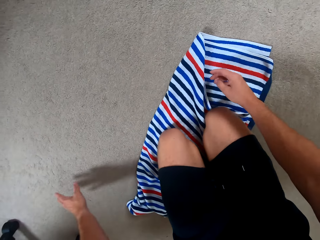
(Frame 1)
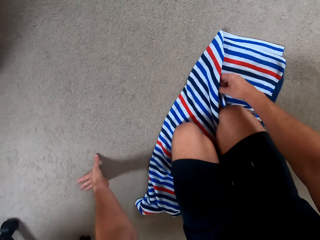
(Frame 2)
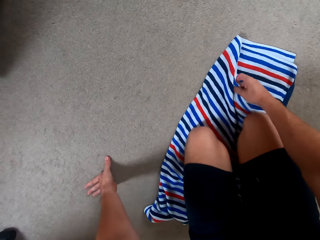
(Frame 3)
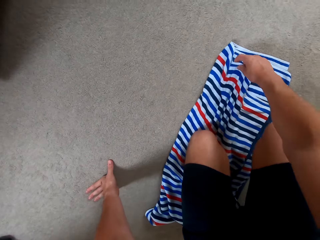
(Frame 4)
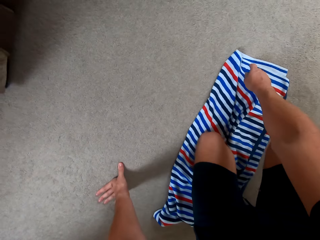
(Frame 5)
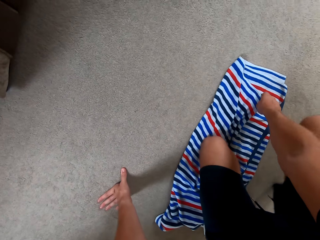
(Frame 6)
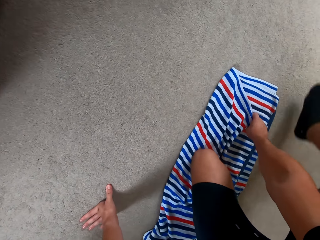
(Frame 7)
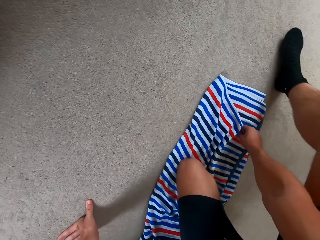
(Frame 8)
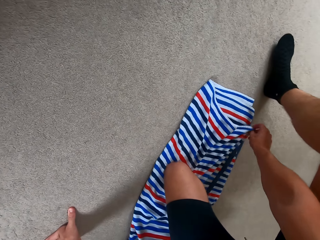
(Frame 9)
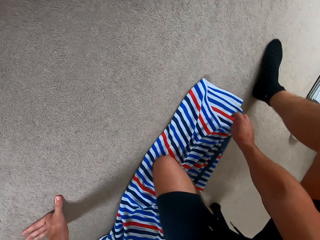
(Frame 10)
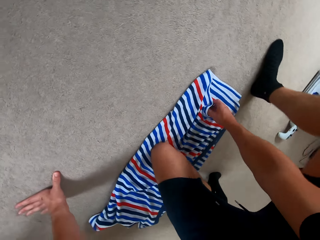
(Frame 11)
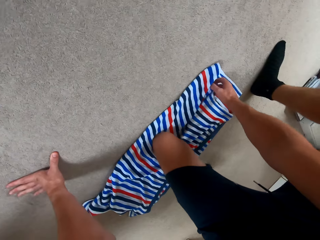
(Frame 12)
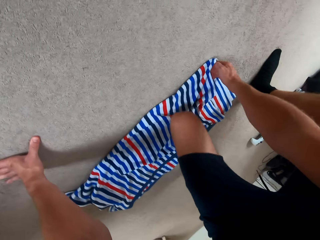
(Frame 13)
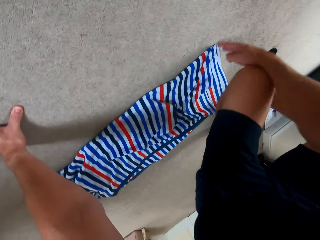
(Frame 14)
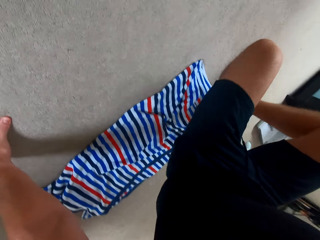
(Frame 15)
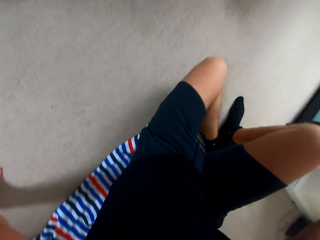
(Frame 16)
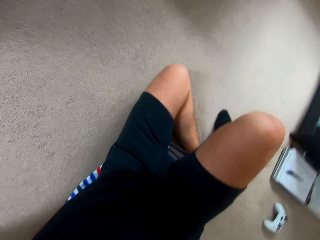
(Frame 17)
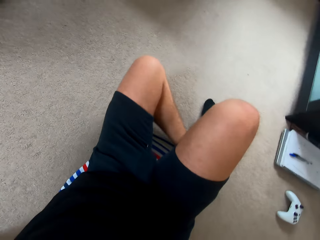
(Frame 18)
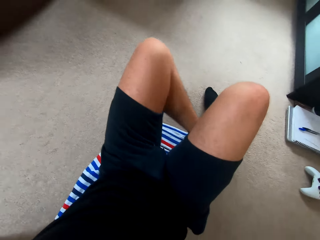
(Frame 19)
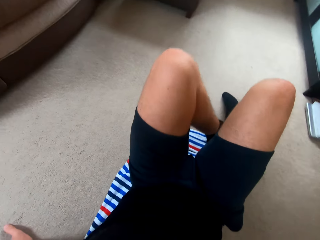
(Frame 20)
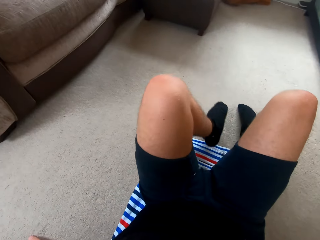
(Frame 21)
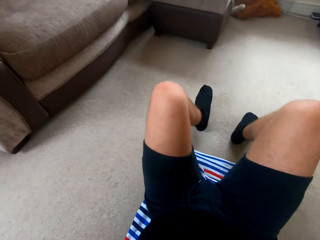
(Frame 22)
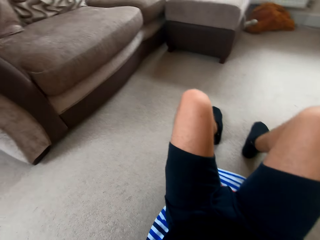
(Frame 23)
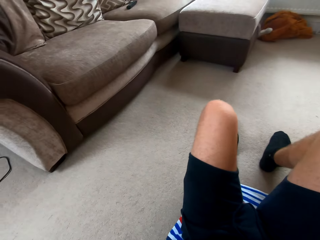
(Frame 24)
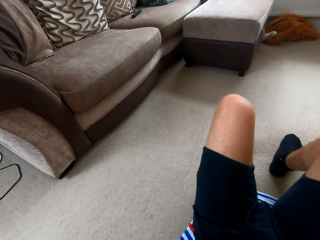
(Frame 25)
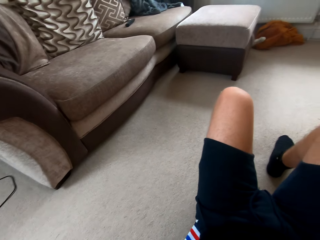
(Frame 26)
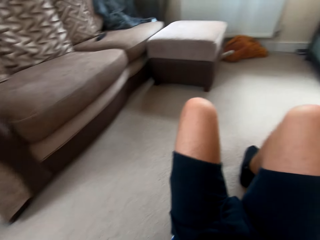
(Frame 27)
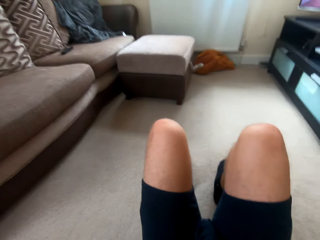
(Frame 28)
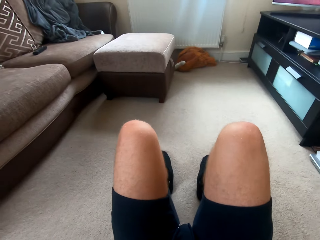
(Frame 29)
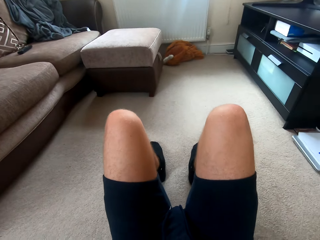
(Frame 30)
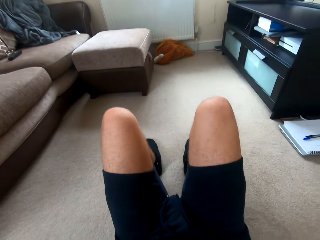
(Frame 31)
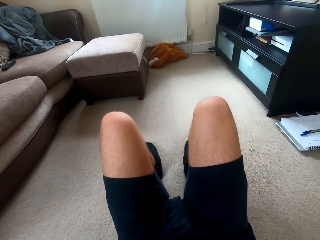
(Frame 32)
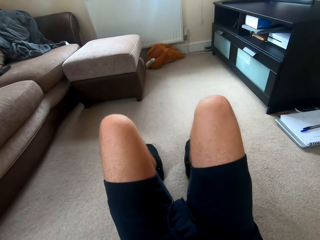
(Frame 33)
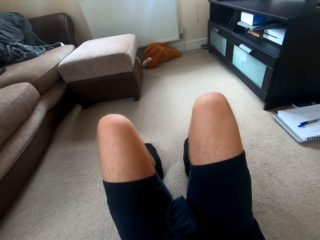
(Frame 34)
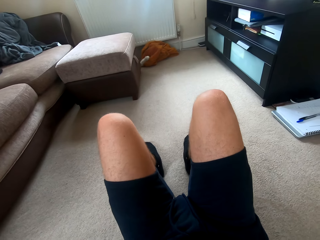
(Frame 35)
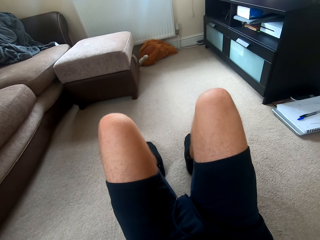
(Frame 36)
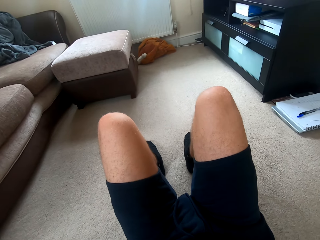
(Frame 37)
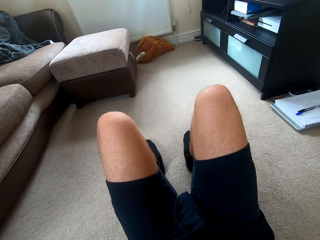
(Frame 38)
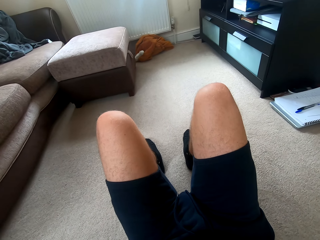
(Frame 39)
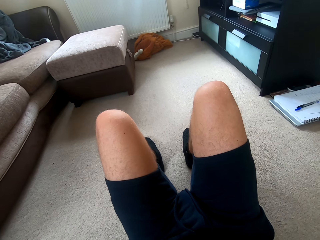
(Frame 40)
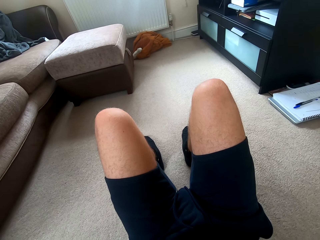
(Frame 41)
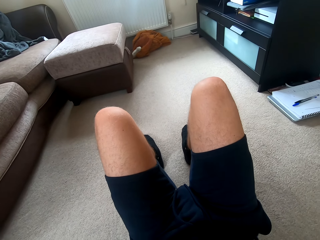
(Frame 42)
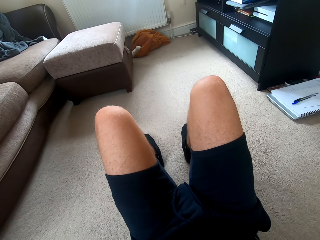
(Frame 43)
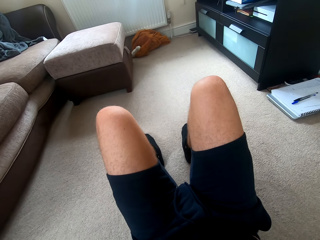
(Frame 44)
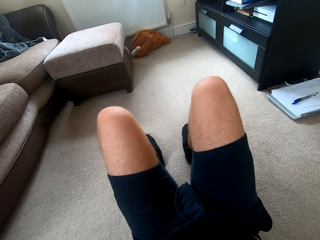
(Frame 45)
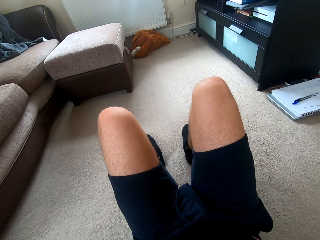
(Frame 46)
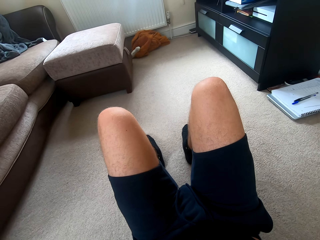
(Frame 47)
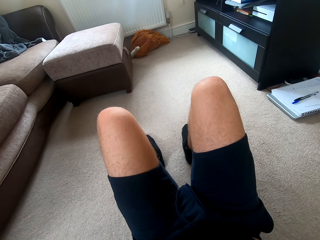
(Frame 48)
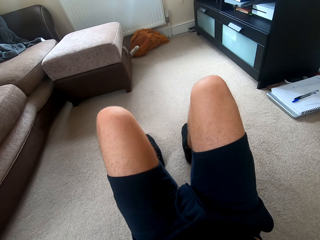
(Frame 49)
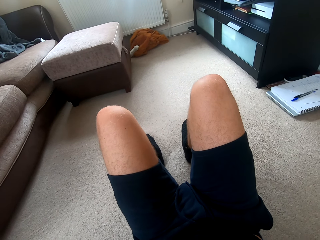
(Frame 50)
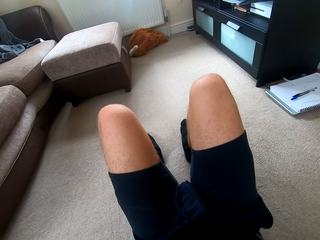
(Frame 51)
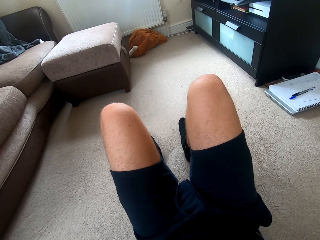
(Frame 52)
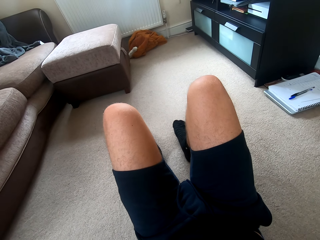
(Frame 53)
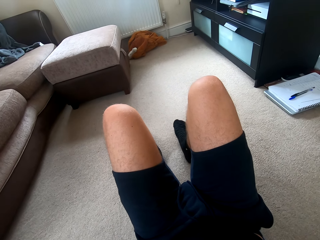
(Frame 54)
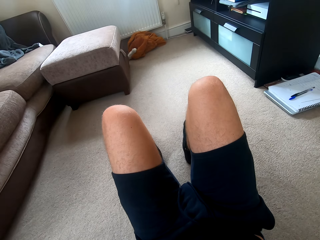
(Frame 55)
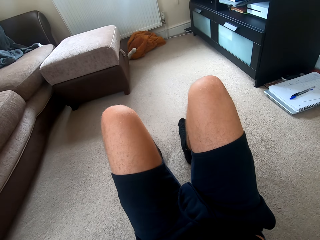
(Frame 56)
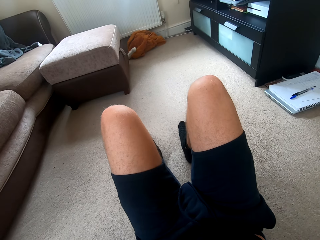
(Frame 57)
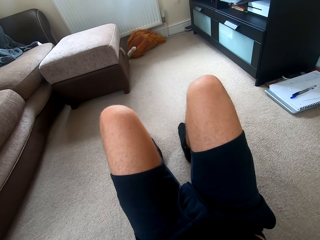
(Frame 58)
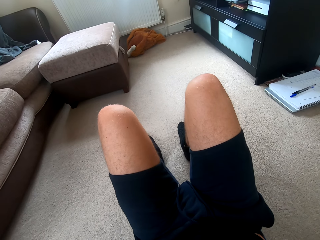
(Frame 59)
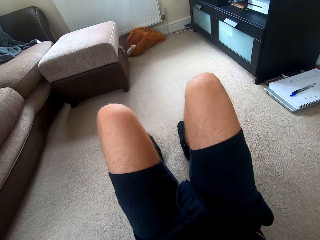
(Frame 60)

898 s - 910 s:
The camera wearer adjusts the cloth. They sit on the rag. They watch the television.

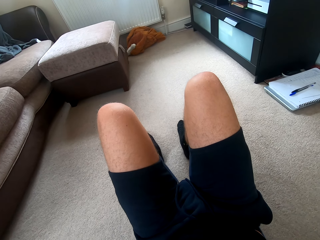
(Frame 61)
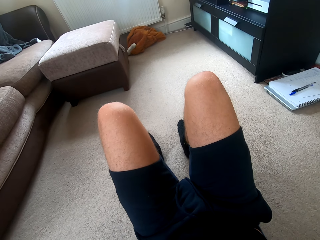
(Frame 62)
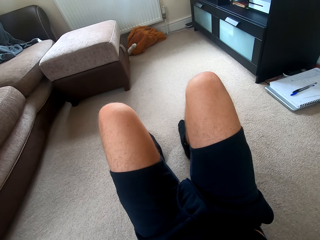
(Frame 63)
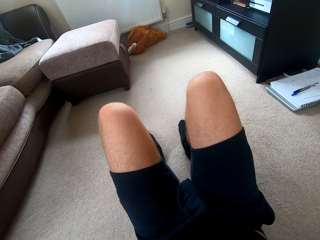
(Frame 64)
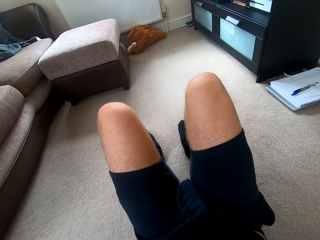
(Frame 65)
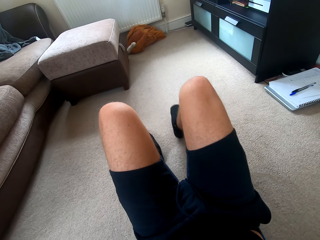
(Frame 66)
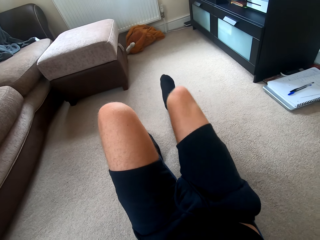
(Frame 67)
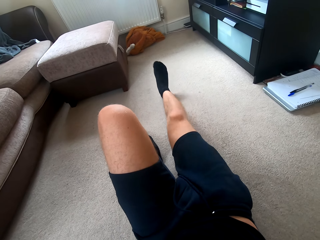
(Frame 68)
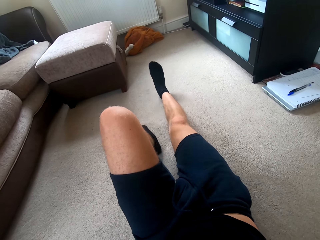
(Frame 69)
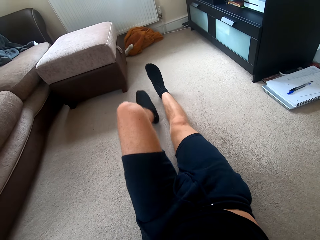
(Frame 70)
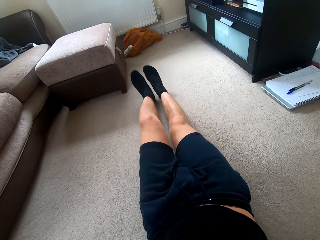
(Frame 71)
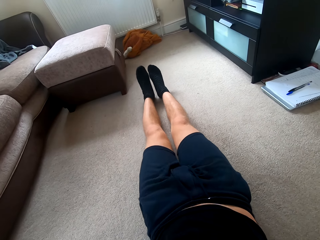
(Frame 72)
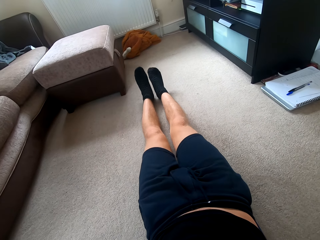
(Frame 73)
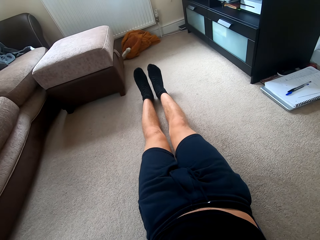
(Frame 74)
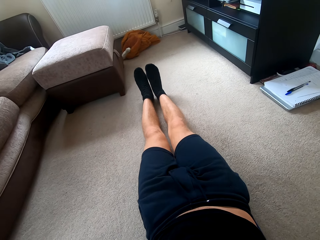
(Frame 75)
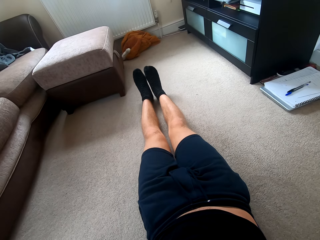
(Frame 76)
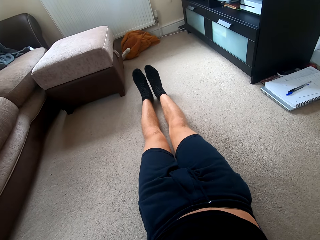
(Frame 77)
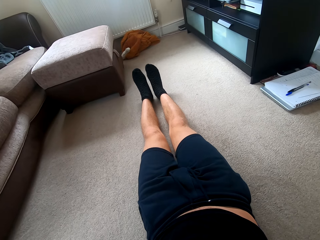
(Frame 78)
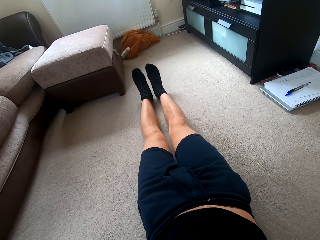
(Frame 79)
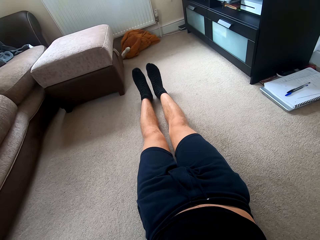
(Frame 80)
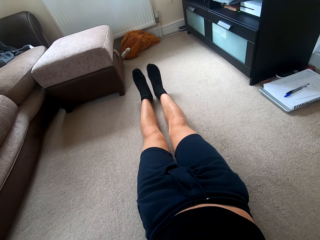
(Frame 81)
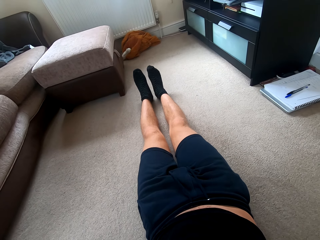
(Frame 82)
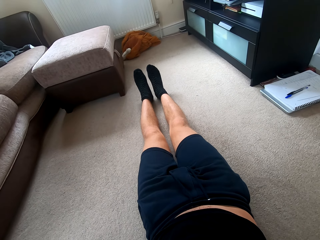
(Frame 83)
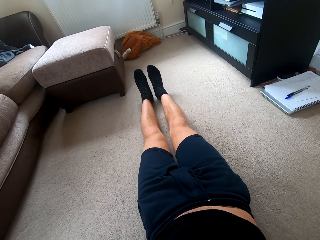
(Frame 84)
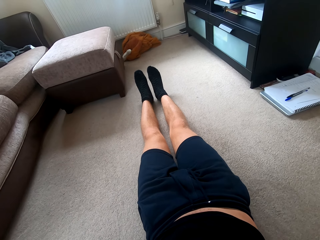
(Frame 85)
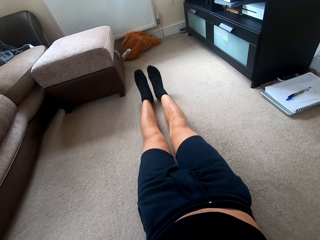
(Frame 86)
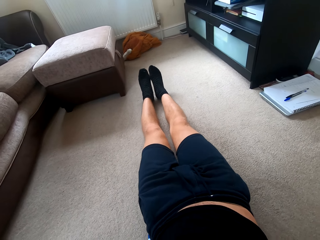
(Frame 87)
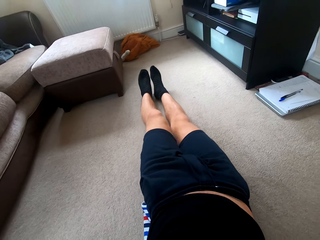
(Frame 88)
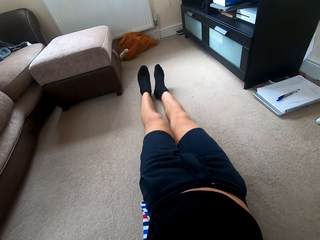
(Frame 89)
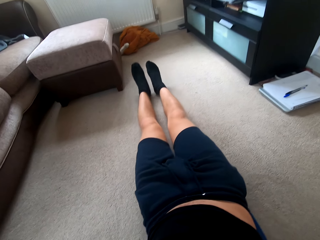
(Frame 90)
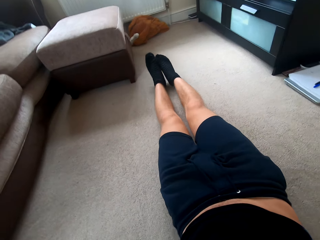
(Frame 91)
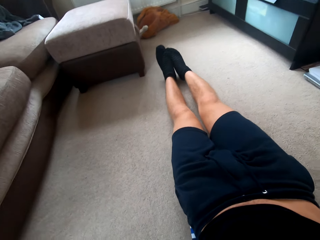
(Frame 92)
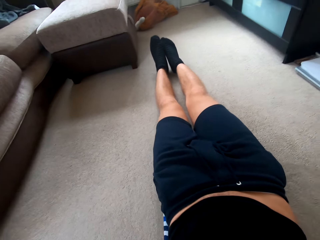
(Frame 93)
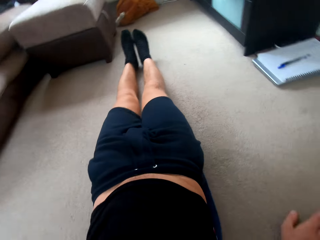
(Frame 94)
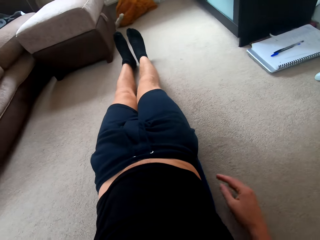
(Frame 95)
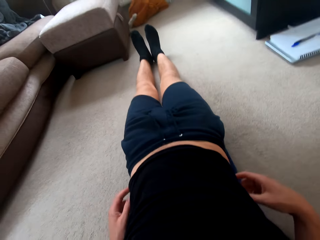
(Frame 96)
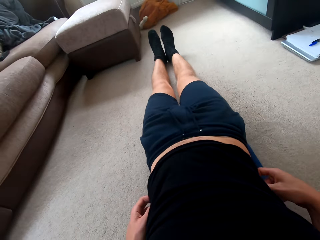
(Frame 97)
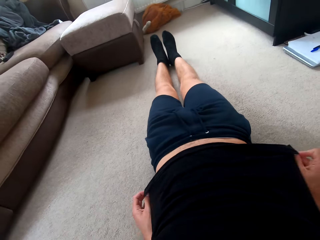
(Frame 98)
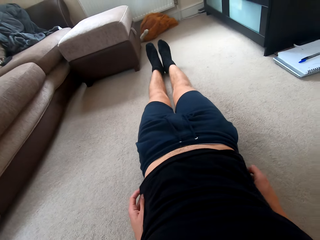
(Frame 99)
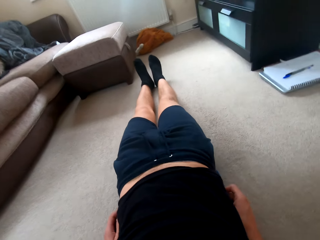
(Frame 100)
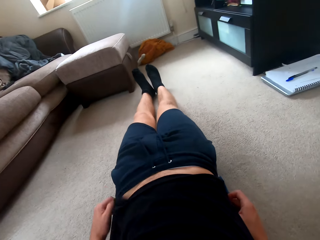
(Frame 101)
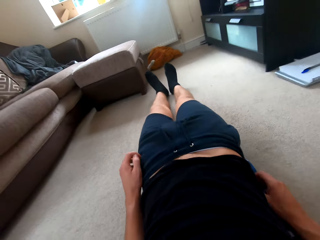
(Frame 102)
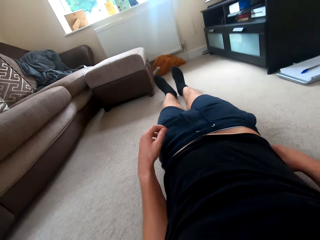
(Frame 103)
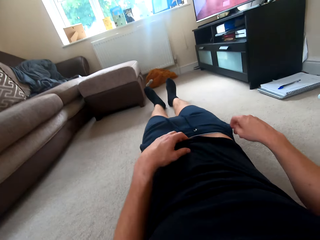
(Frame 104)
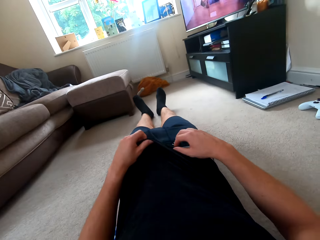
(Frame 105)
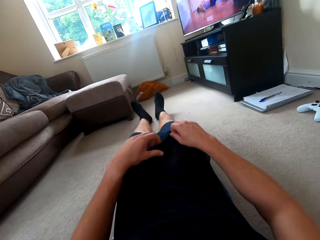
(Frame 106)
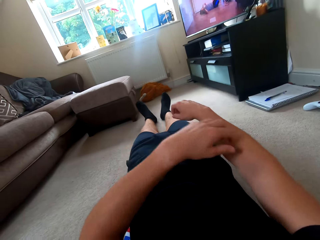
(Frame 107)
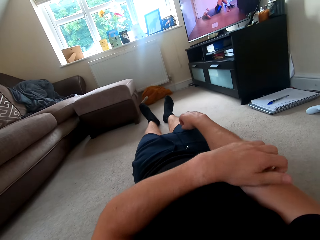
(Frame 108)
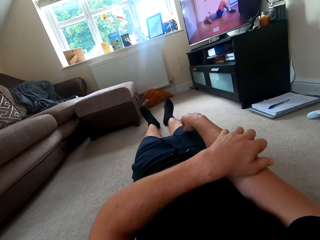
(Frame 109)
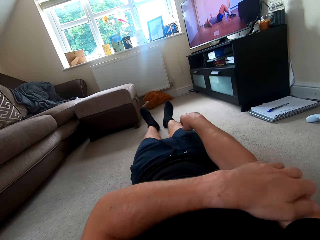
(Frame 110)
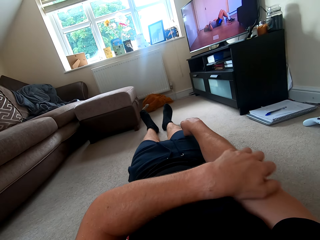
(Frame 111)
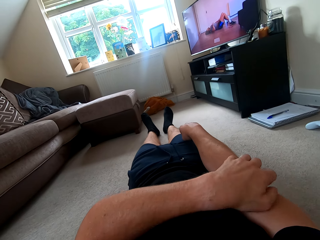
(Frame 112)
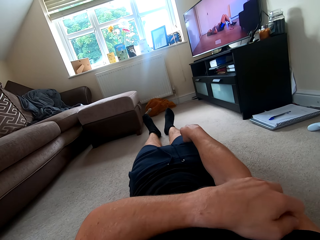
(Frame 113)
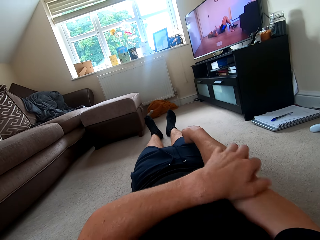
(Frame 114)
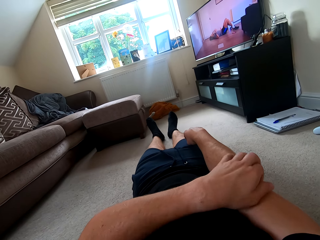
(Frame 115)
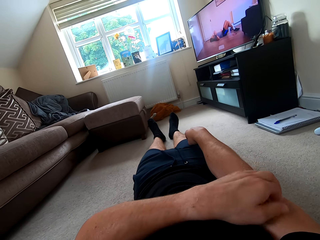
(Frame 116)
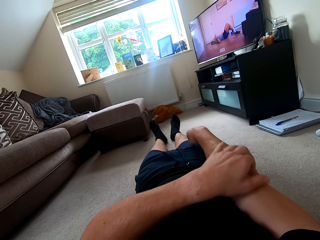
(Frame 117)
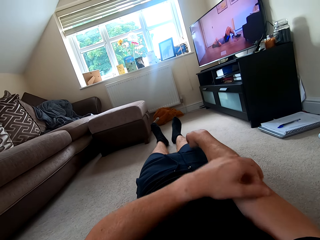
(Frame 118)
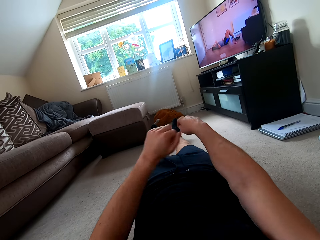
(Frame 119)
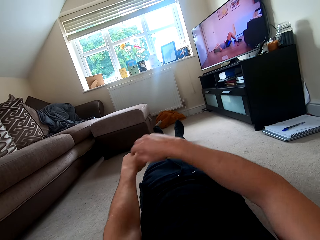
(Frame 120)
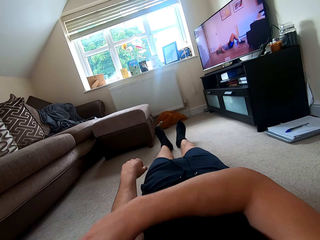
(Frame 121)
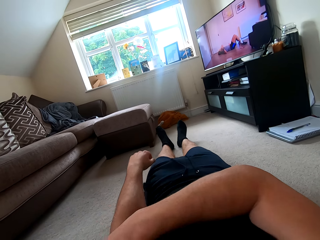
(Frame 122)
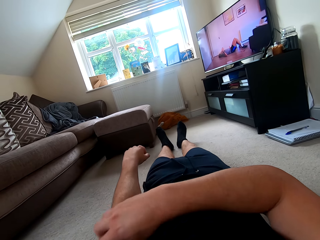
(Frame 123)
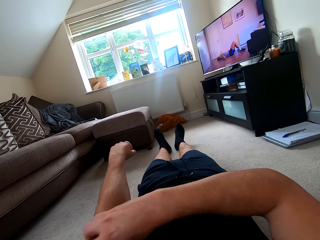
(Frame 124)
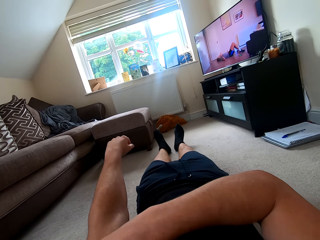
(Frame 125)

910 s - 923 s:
The camera wearer stretches the legs. He watches the television. He adjusts his garments. He scratches his hands.
